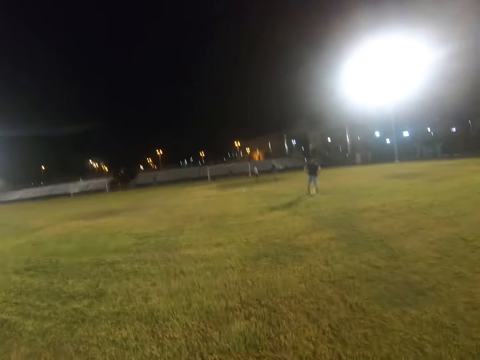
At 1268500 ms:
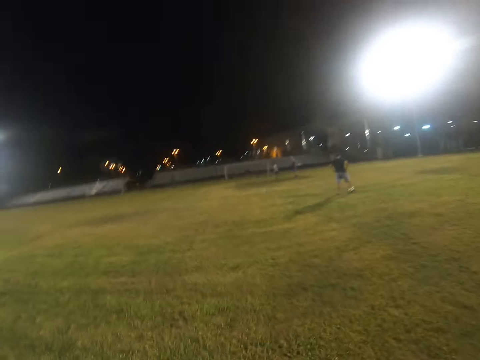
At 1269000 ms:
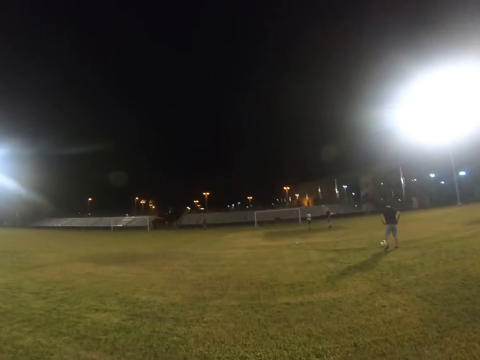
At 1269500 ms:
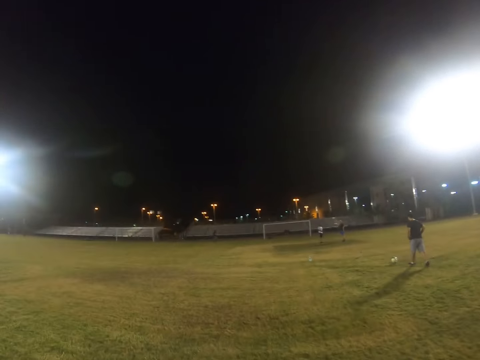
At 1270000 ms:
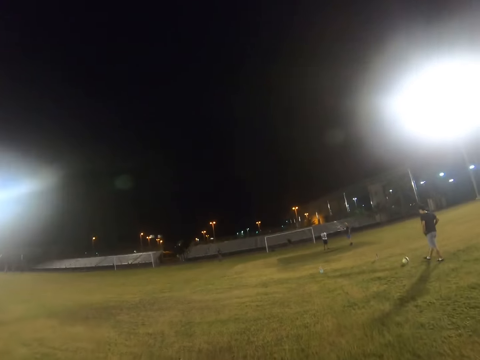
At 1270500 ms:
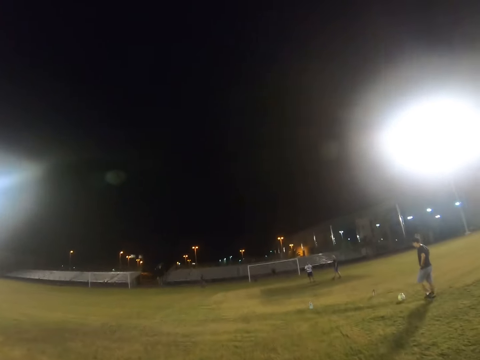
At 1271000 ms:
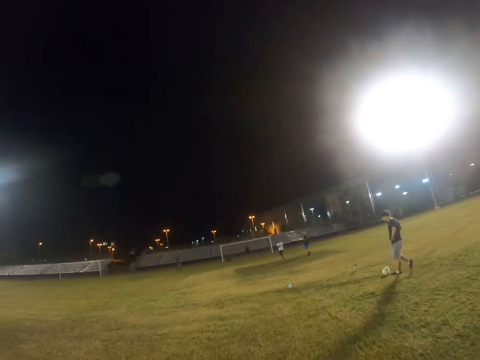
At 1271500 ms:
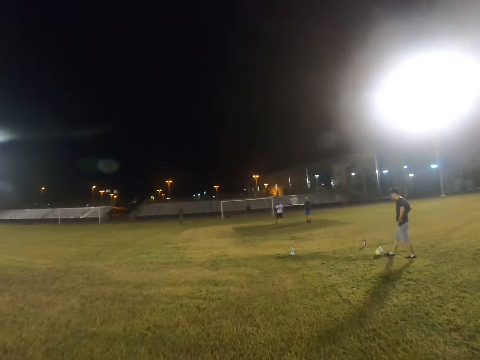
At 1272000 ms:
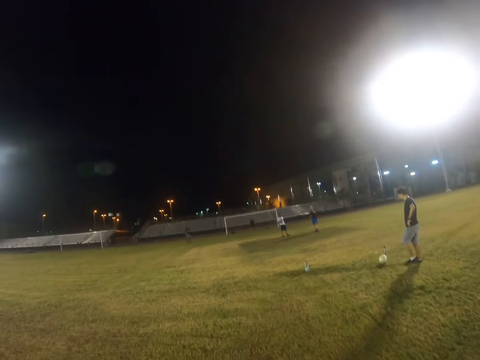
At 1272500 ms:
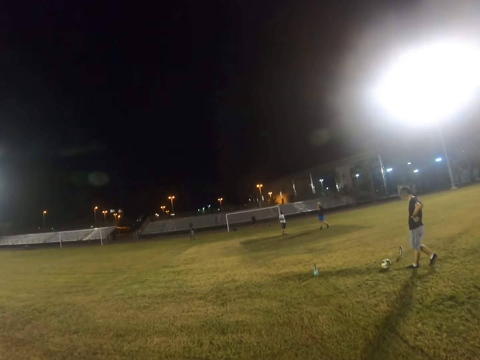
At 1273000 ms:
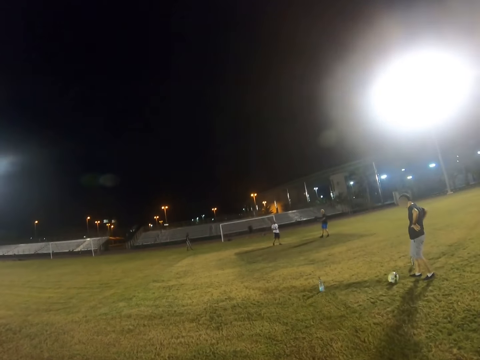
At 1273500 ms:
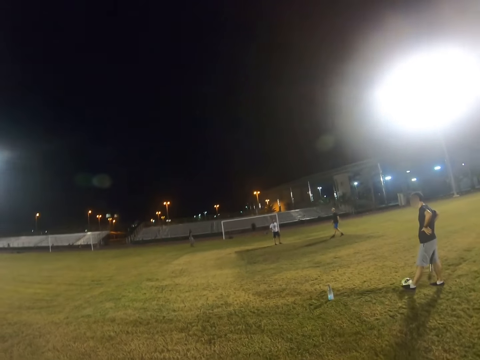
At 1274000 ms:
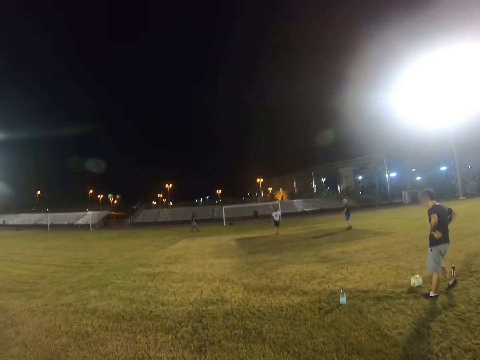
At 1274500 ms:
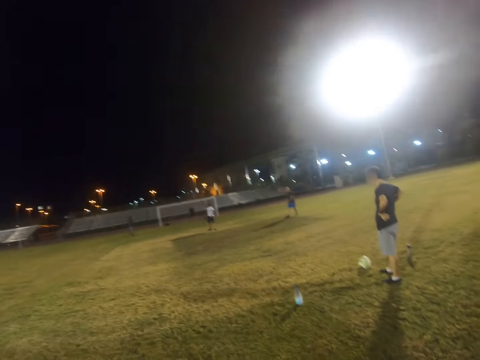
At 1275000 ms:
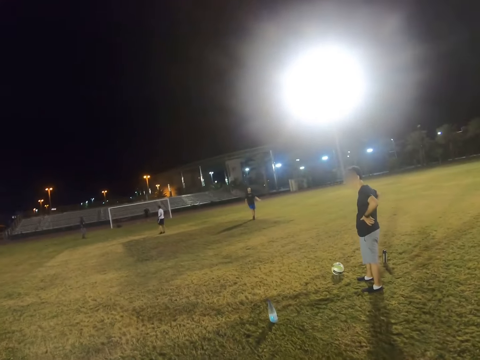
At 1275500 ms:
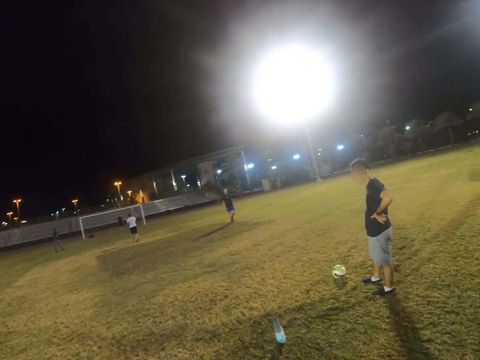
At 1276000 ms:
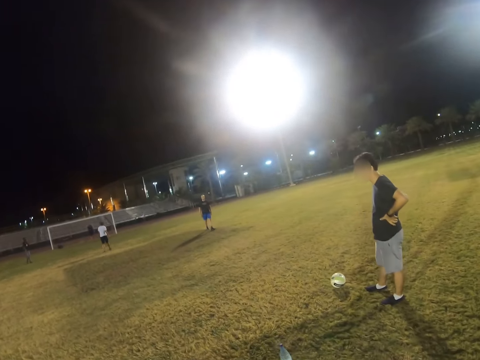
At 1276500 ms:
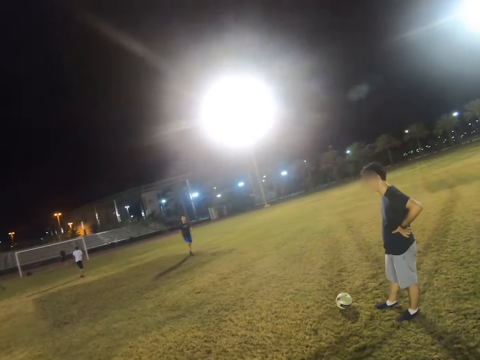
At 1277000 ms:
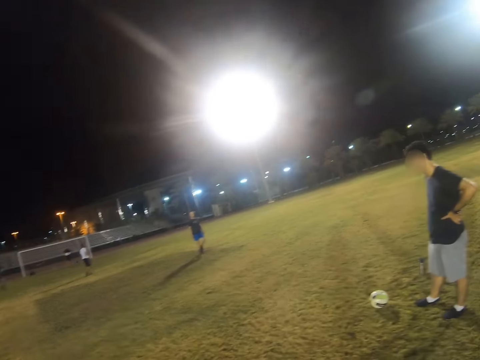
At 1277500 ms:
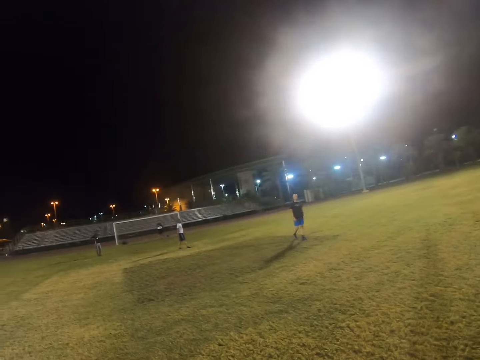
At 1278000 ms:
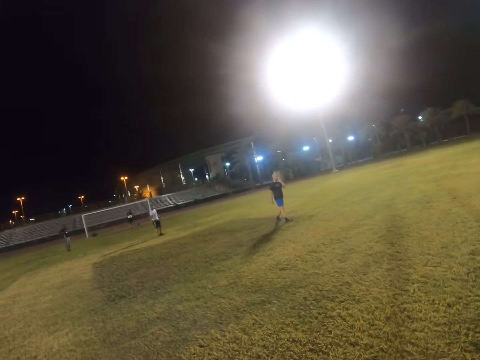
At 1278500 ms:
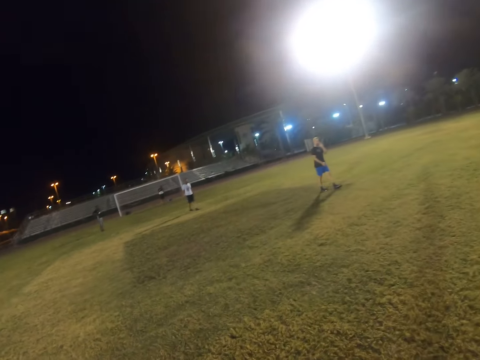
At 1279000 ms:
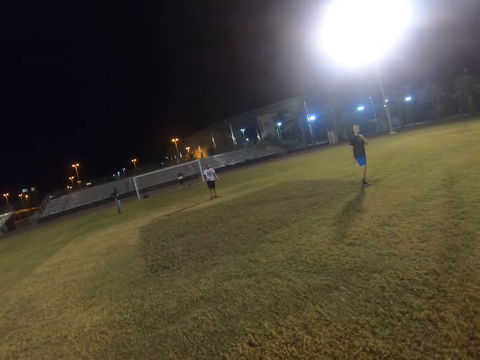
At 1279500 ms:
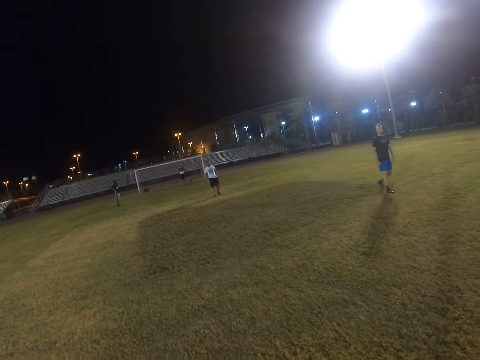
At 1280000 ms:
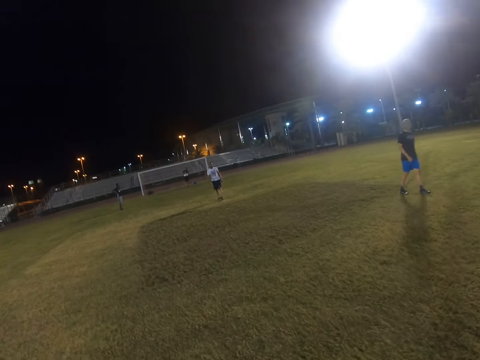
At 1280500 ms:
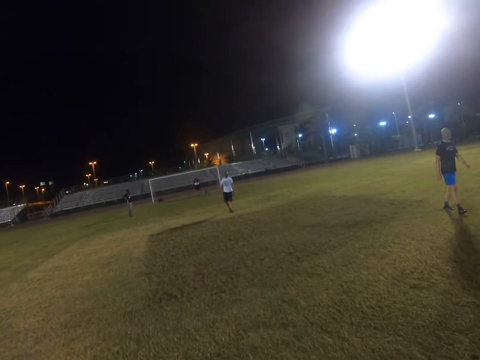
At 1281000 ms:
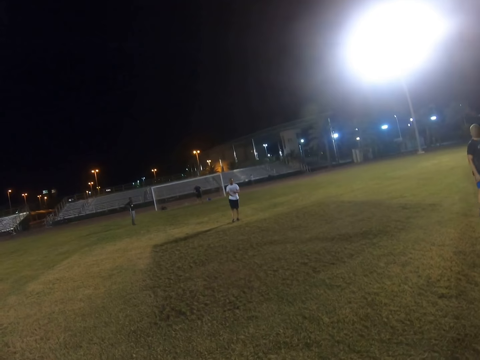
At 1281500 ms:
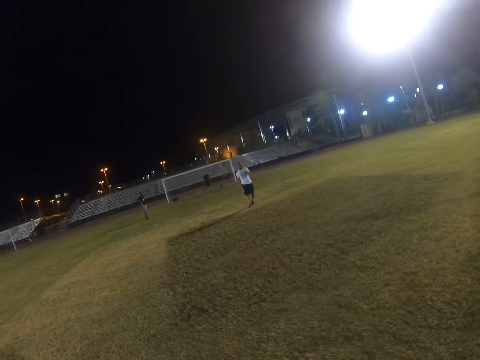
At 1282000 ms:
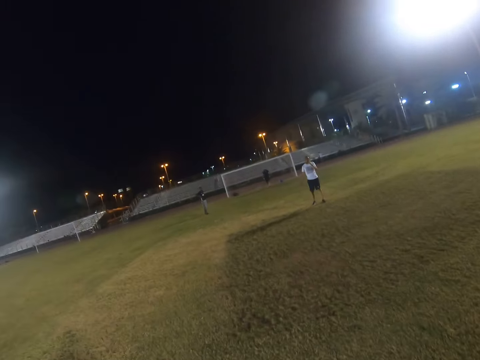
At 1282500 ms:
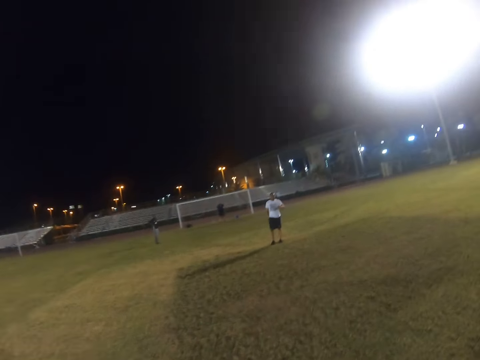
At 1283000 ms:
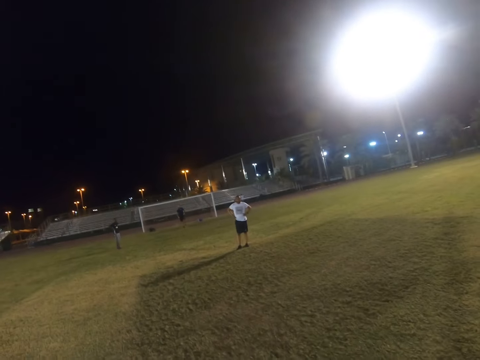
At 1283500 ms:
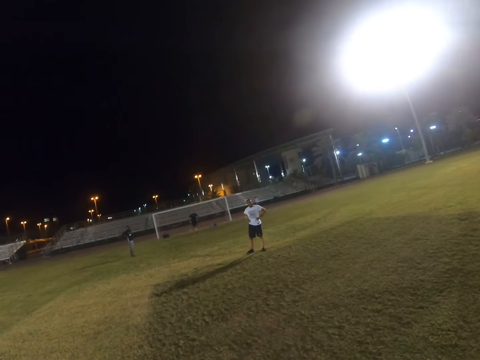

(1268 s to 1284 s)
A man walks in the field. Someone kicks the ball. The camera wearer walks in the field. Another man walks in the field. Another man walks in the field.

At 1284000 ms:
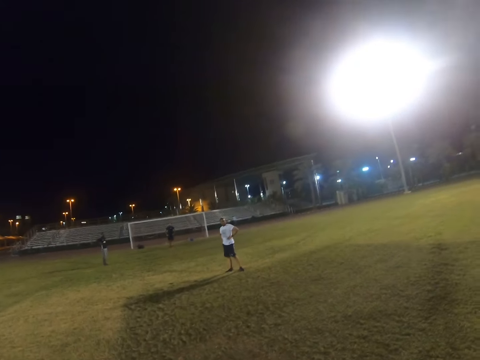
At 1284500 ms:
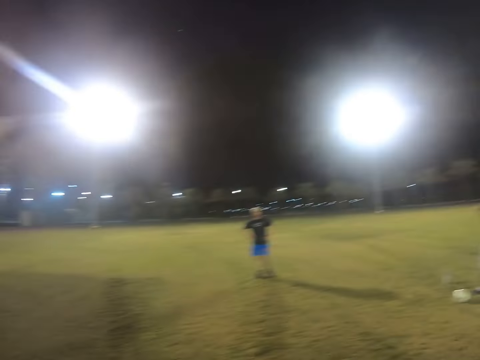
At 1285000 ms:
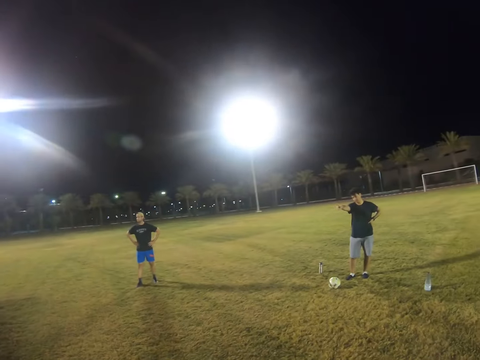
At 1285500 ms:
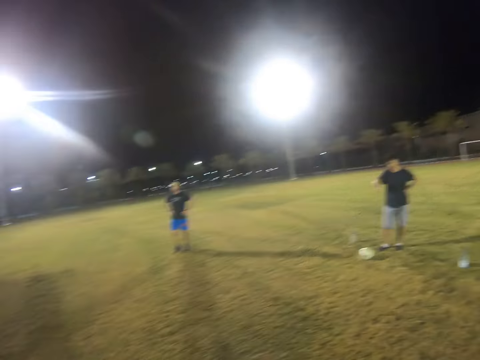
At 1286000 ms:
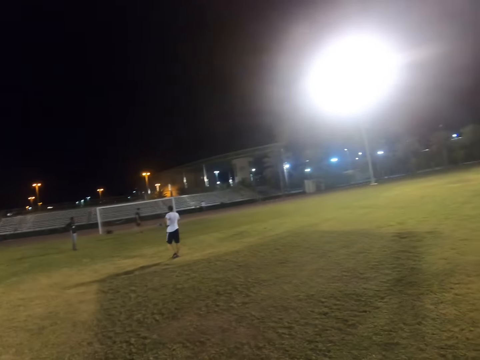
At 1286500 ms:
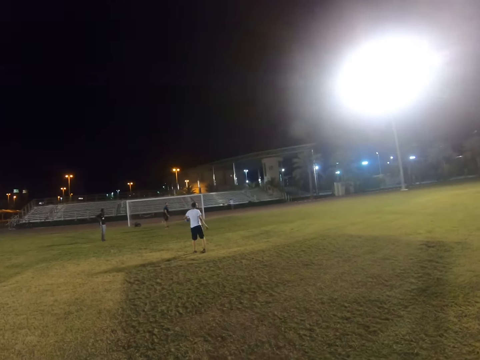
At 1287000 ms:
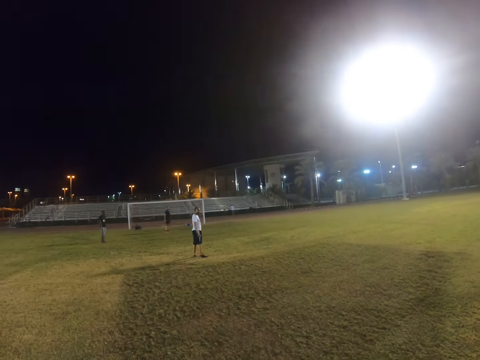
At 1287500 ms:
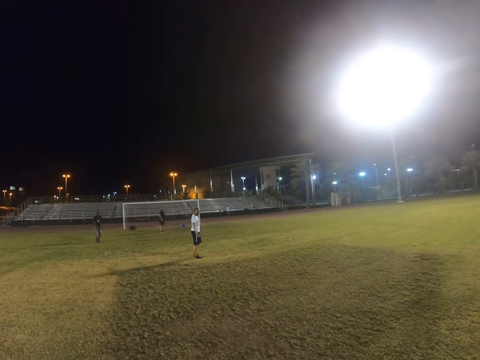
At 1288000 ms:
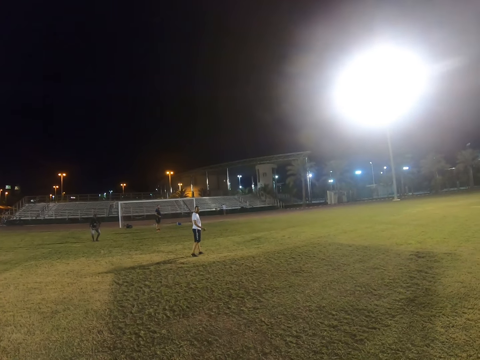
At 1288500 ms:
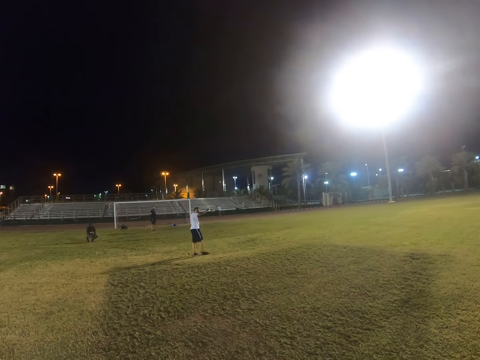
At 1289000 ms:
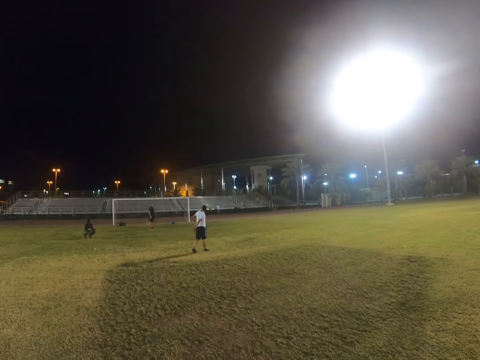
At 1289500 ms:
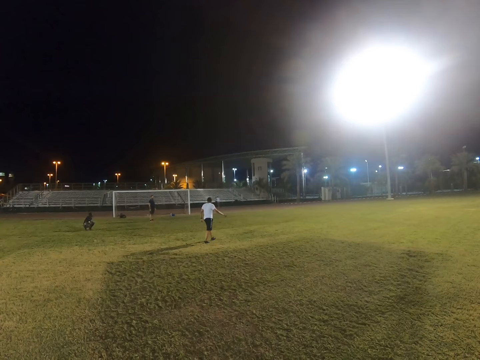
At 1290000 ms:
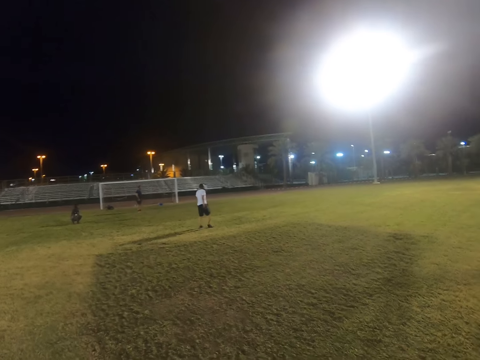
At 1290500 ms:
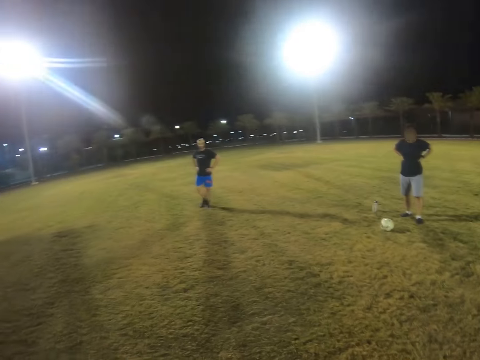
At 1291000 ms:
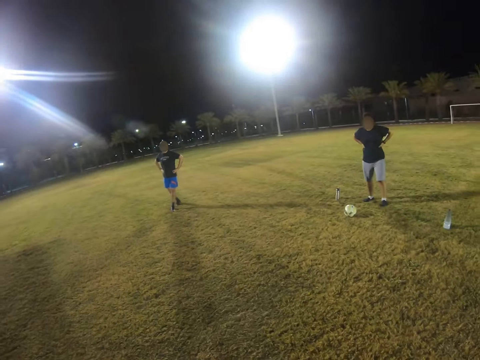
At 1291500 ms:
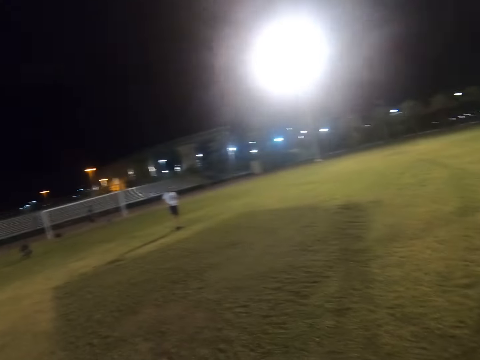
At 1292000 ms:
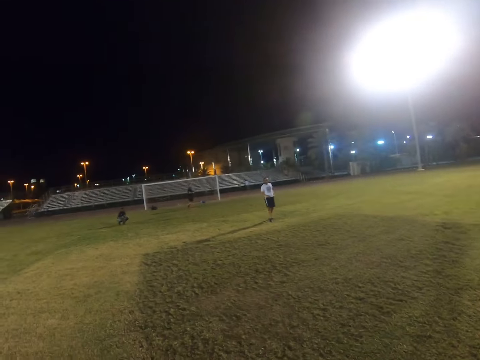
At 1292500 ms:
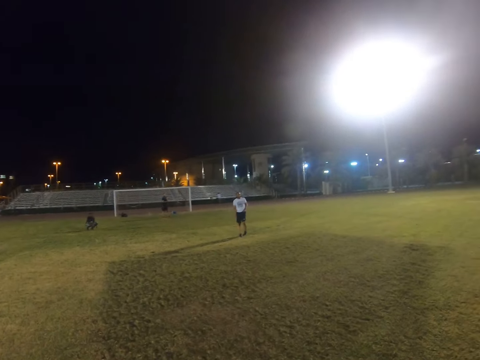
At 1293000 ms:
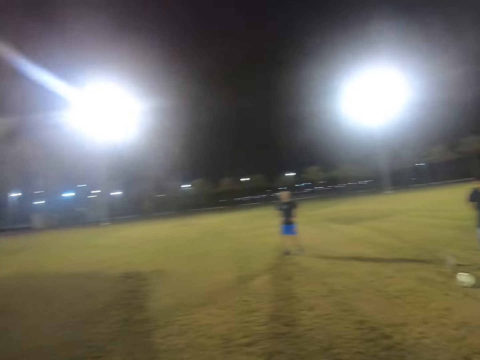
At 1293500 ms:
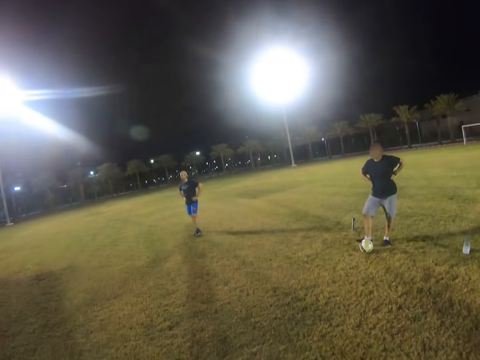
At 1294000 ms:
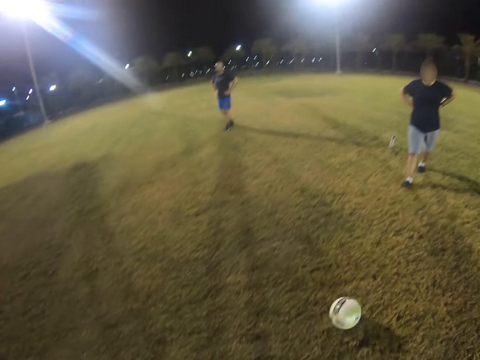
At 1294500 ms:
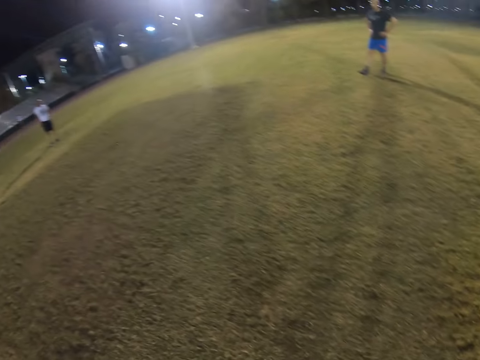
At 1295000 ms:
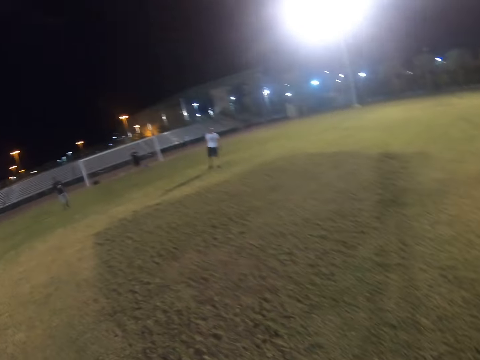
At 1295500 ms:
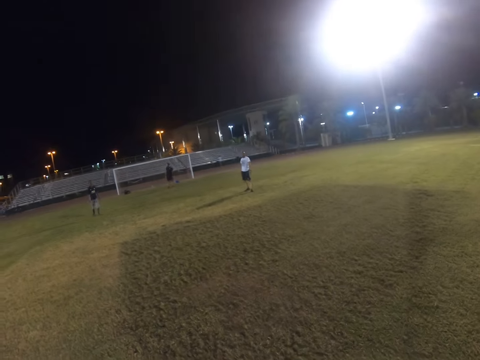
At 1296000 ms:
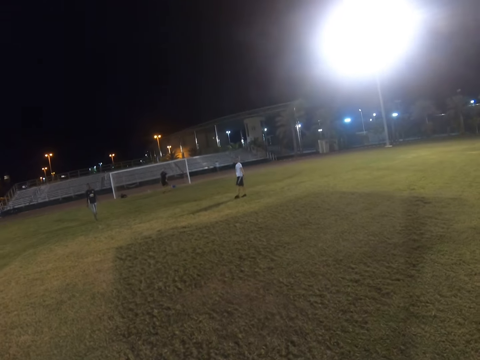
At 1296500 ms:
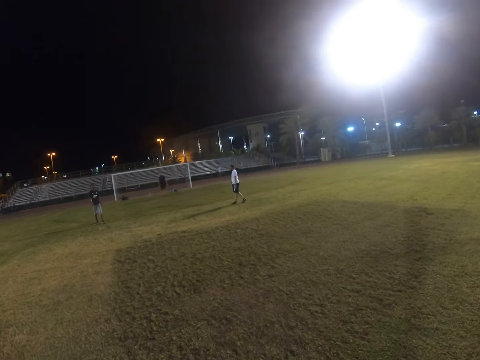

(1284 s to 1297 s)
The camera wearer walks in the field. A man hits the ball.
